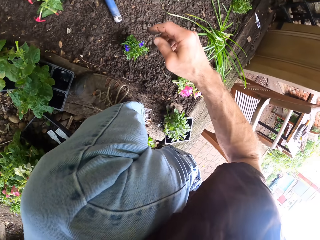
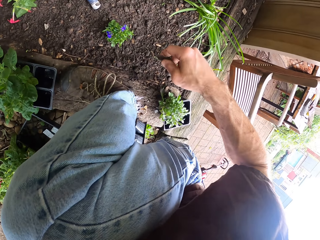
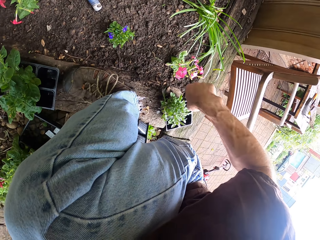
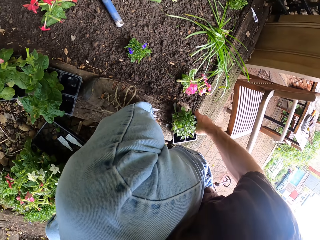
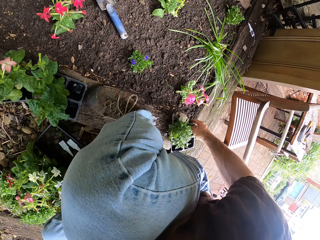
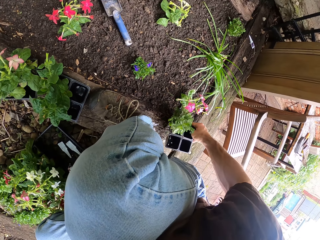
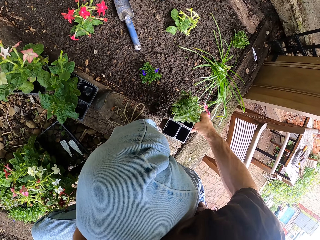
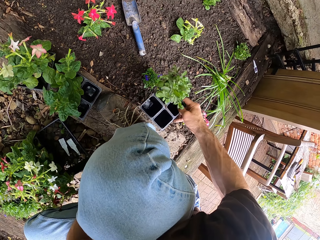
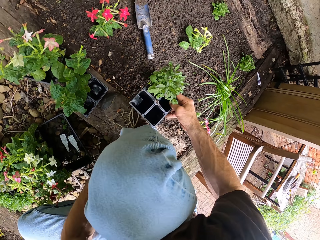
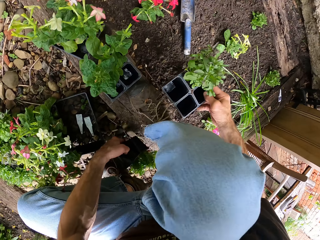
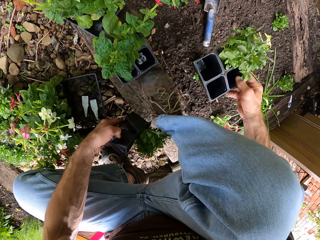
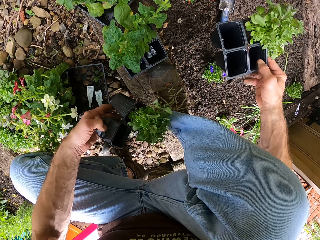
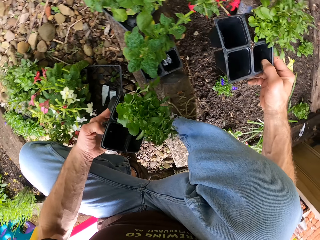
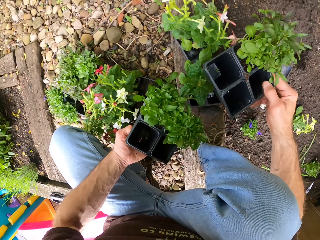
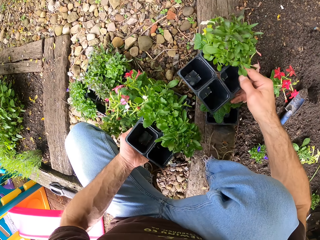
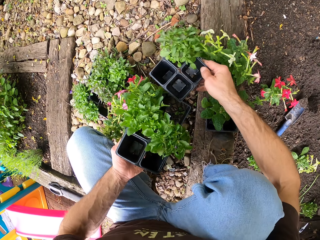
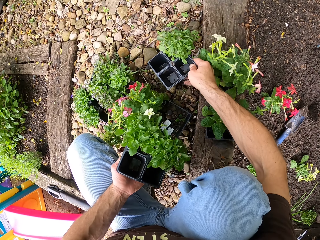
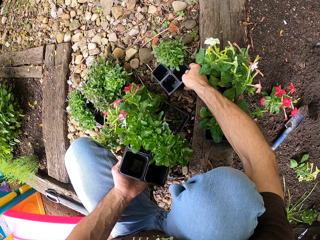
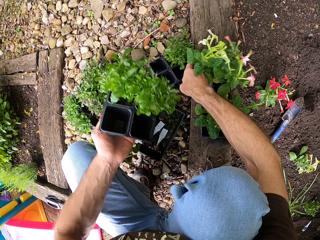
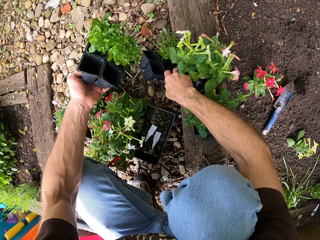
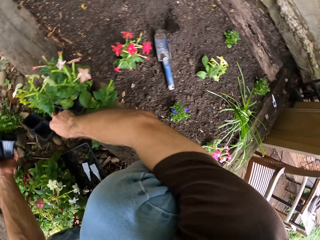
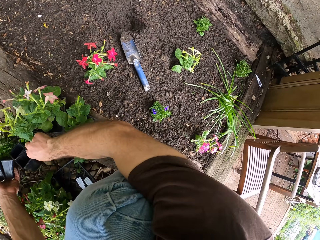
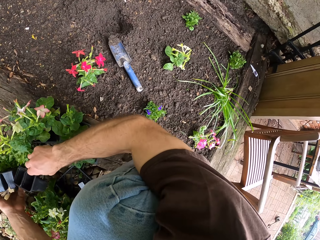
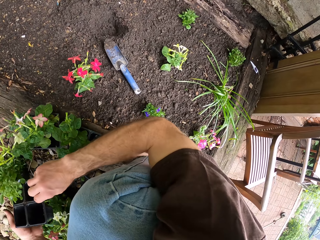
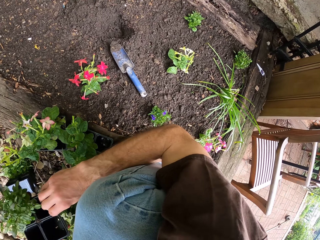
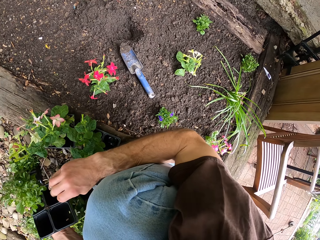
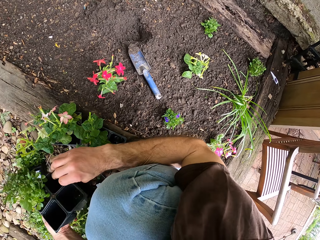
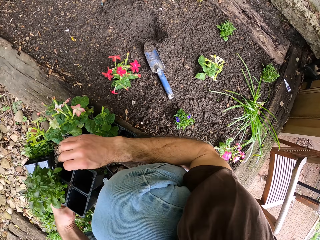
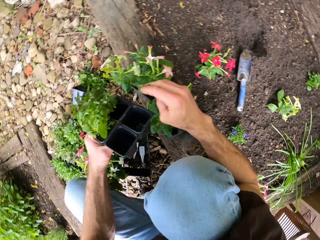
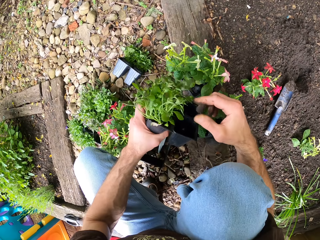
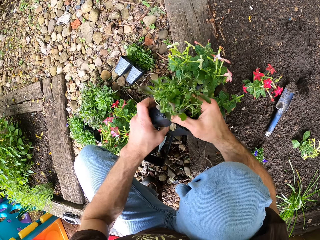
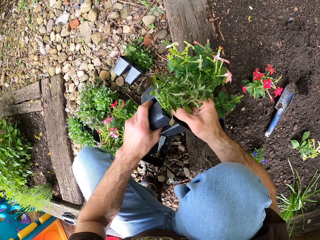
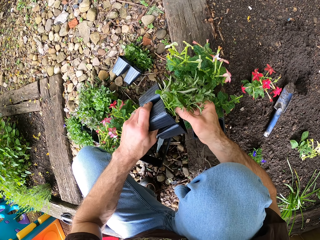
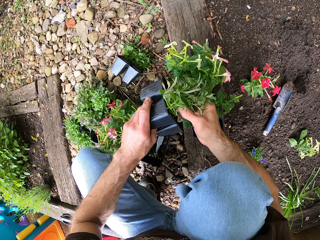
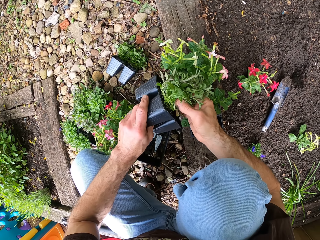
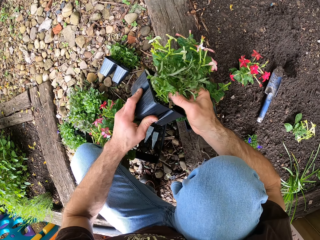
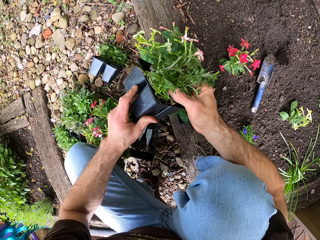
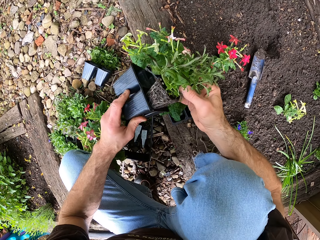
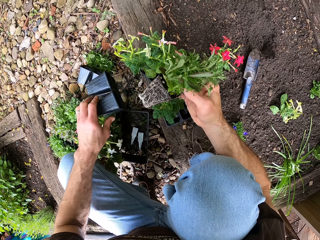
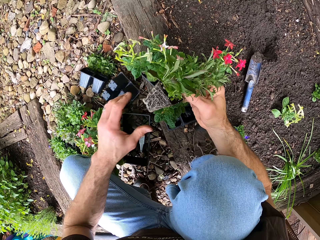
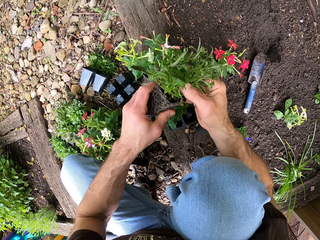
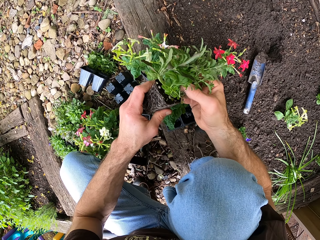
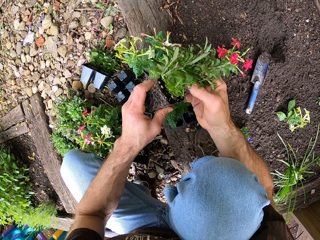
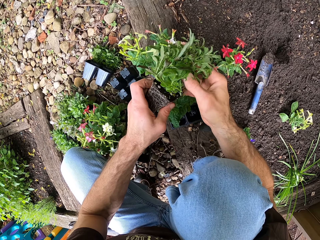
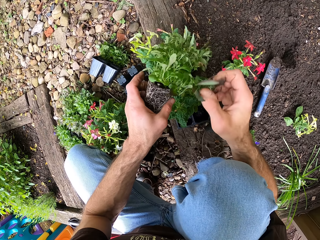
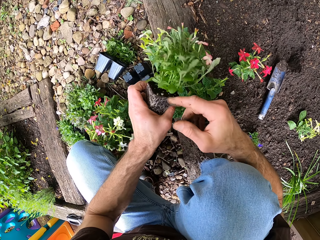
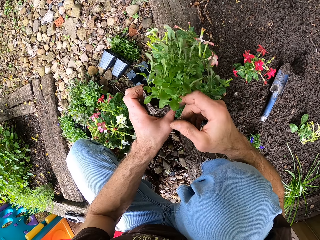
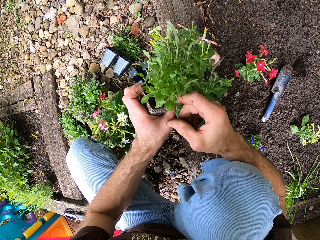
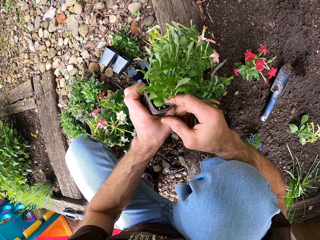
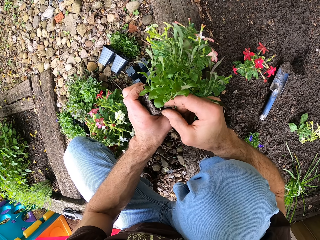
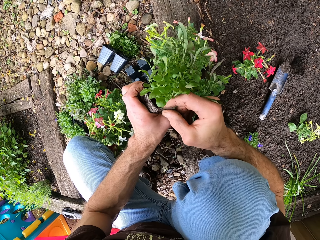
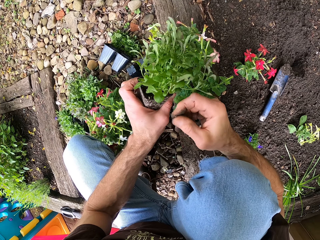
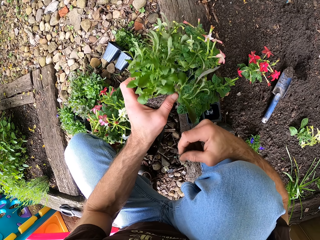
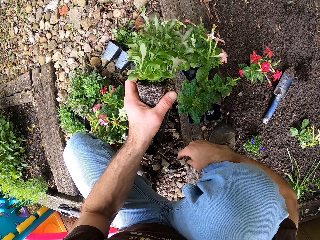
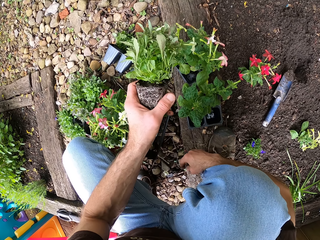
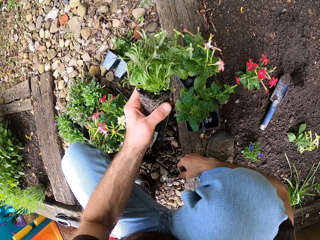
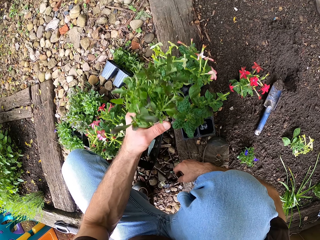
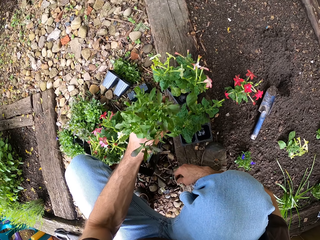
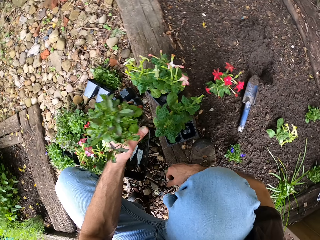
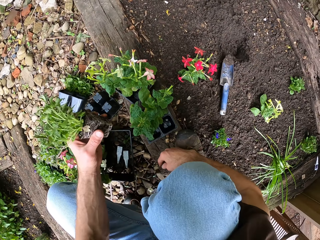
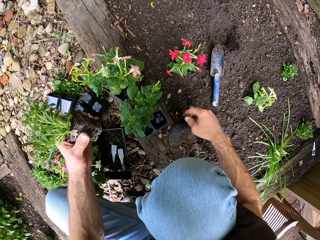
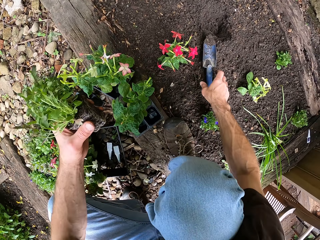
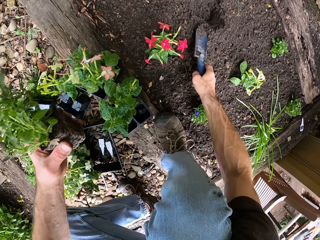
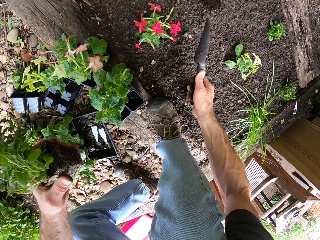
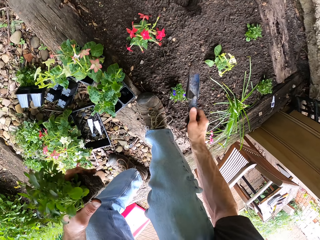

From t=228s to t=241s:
The camera wearer drops a flower. They pick the flowers from the ground. They put one flower on the ground. They pick another flower. They remove the flower from the bedding. They pick the trowel from the ground. They hold the flower.

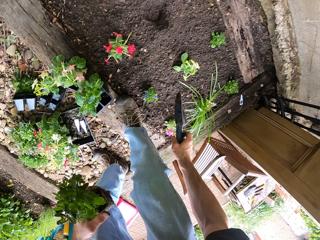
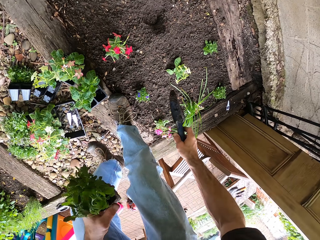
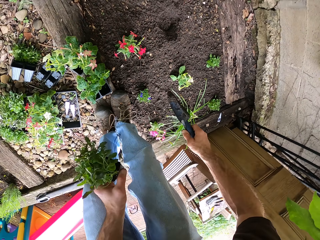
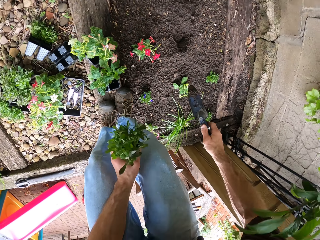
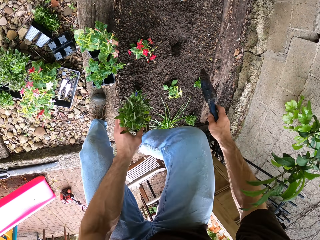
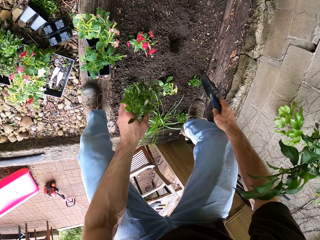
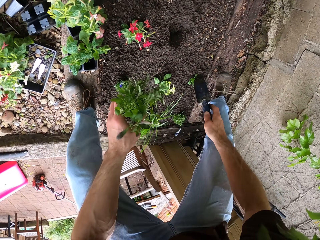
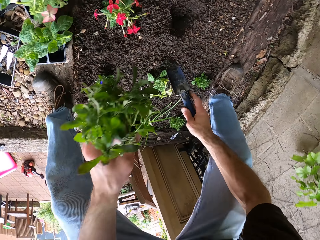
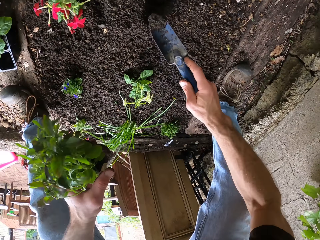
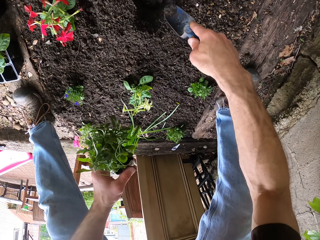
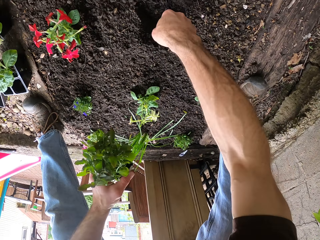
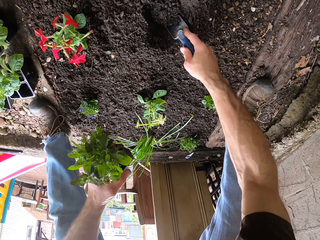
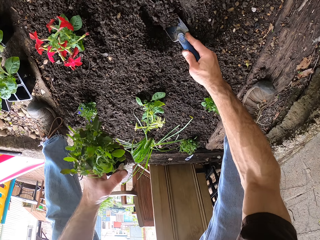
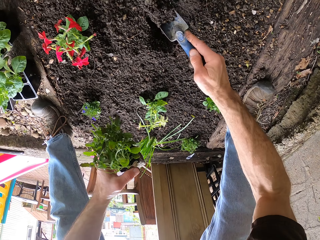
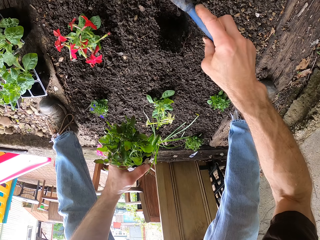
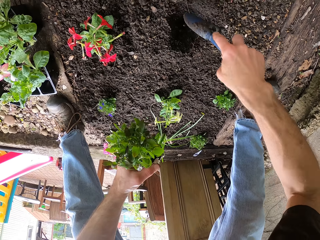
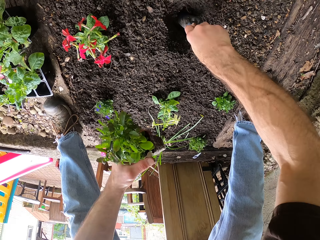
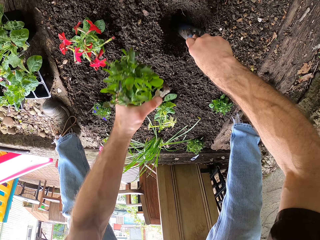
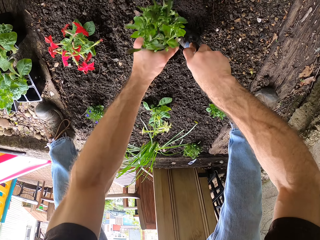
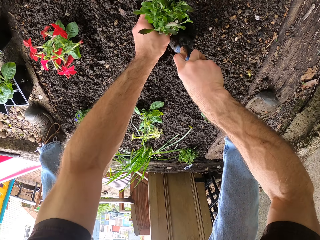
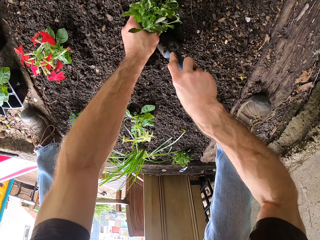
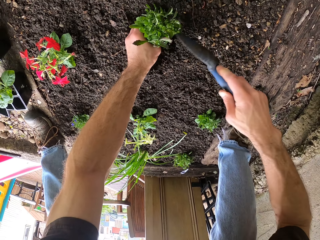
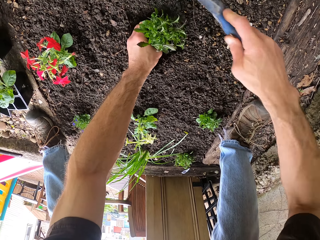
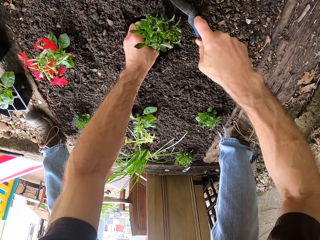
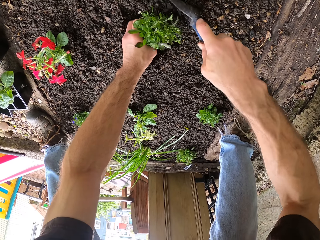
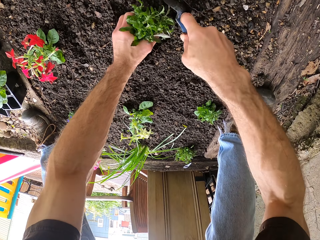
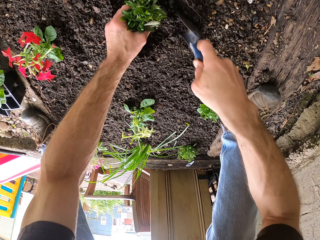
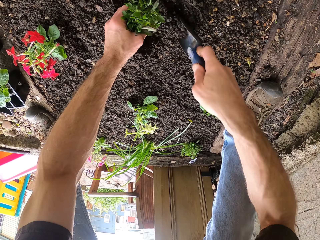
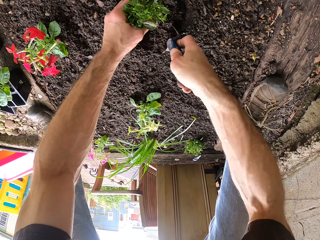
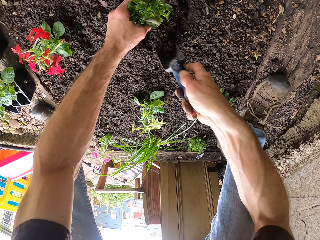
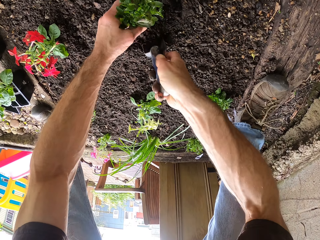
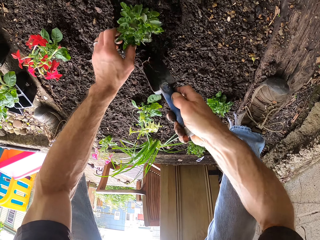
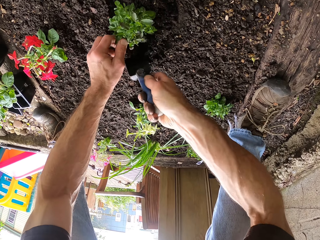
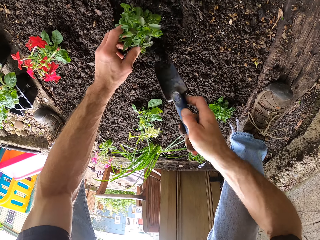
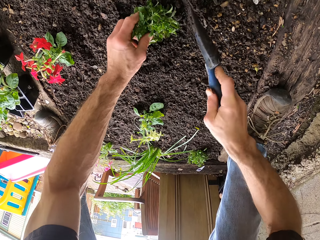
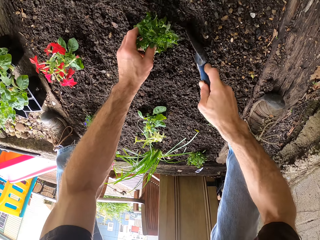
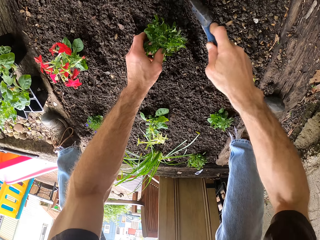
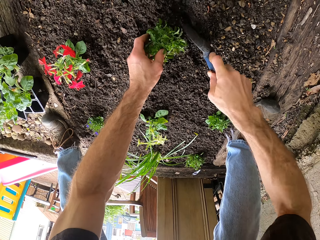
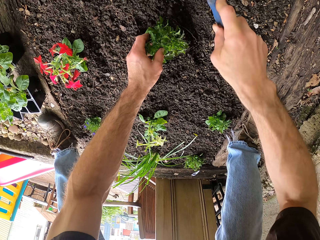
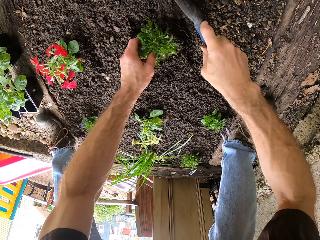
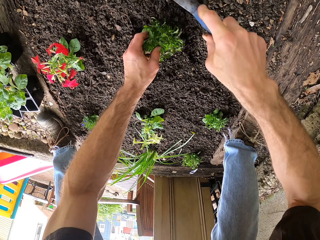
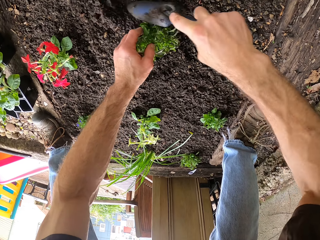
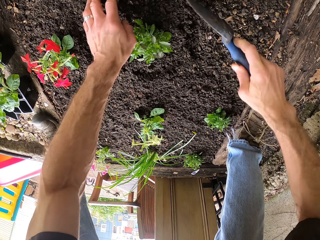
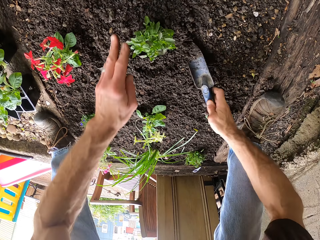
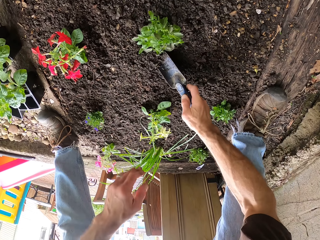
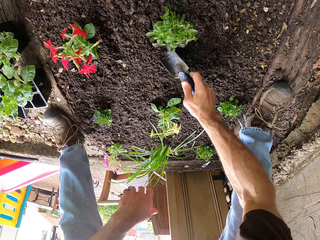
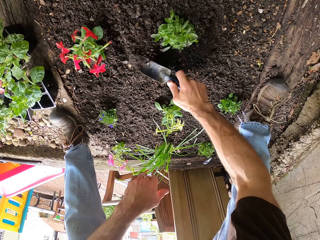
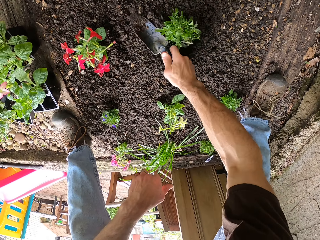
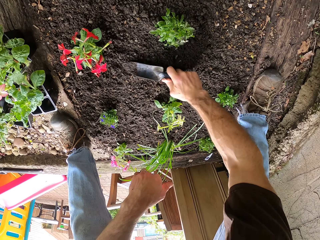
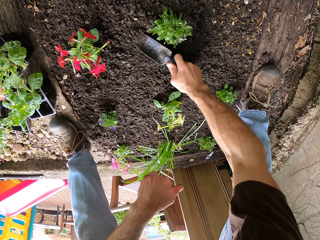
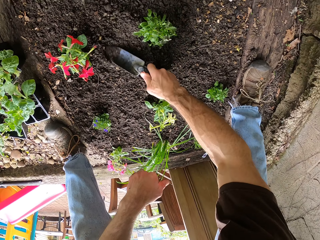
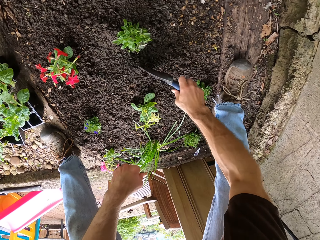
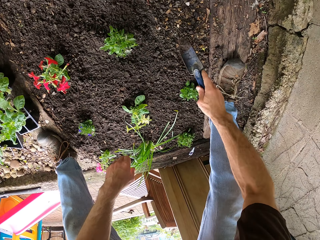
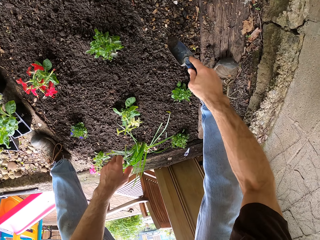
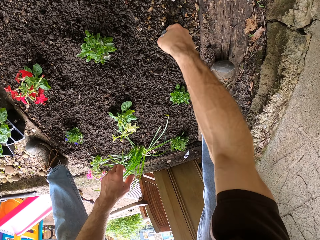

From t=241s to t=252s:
The camera wearer picks a hand planting tool. They dig the soil with the trowel. They plant the flower in the soil. They cover the flower with the soil.
